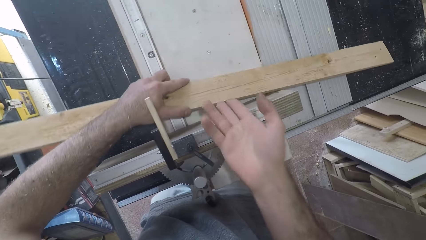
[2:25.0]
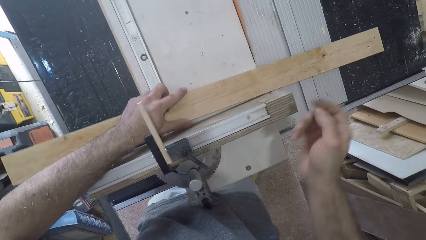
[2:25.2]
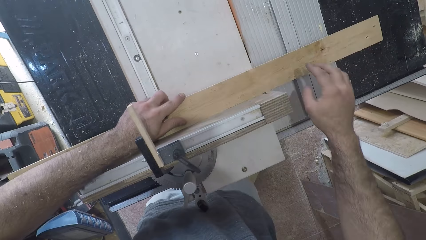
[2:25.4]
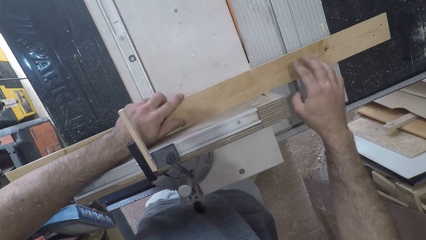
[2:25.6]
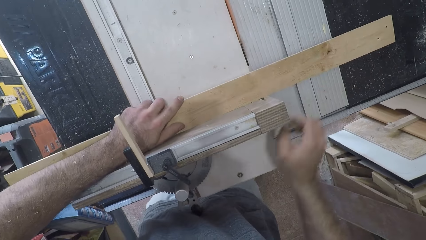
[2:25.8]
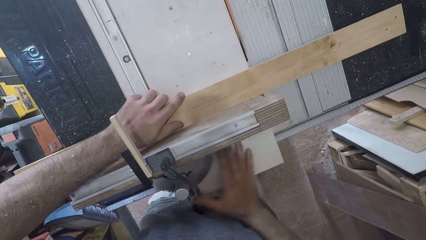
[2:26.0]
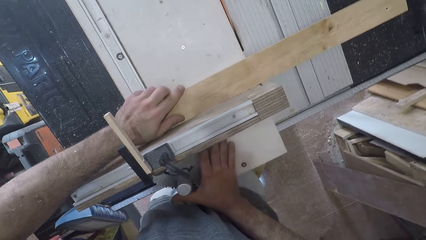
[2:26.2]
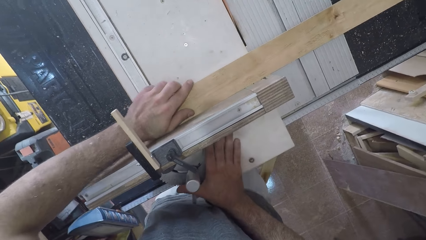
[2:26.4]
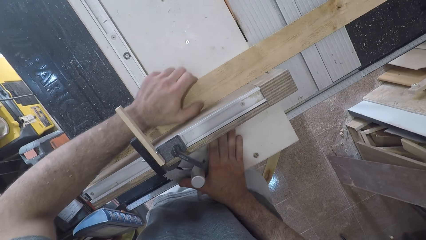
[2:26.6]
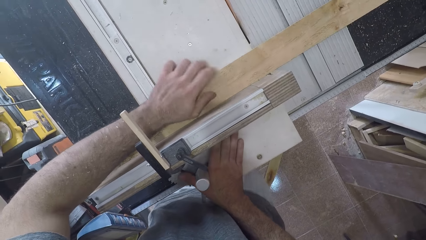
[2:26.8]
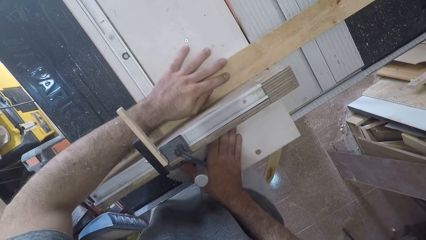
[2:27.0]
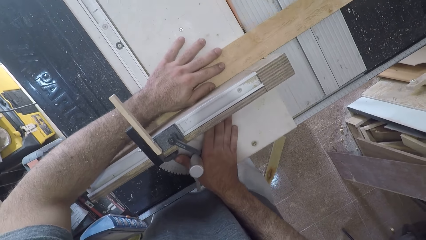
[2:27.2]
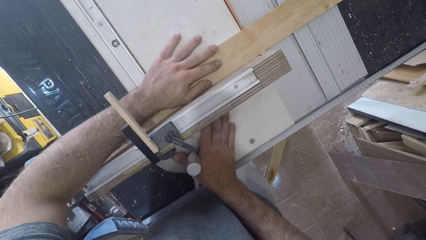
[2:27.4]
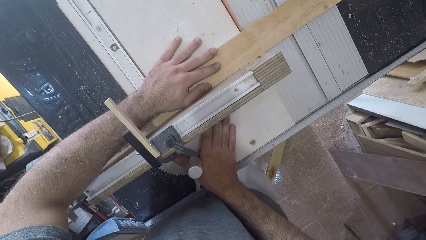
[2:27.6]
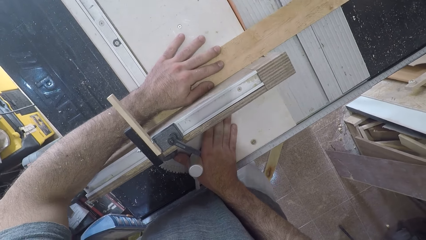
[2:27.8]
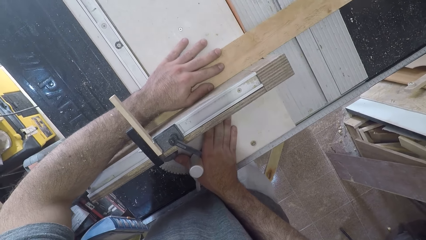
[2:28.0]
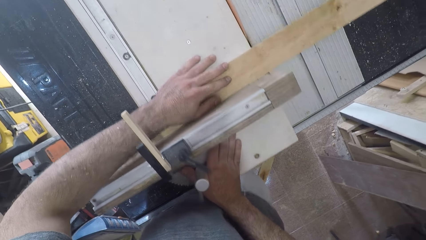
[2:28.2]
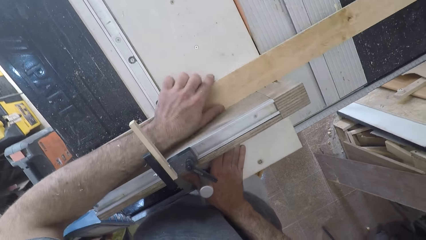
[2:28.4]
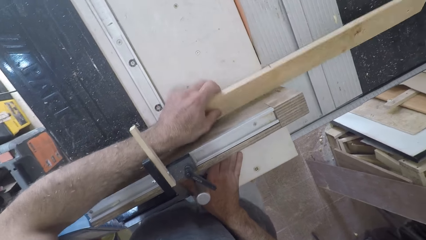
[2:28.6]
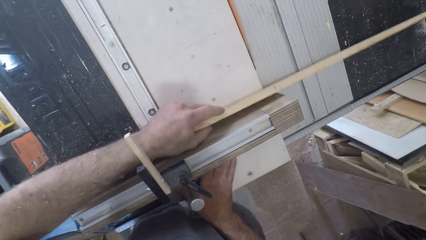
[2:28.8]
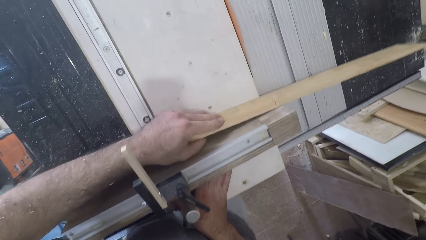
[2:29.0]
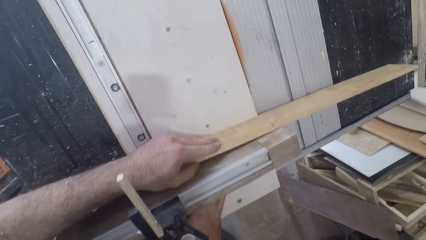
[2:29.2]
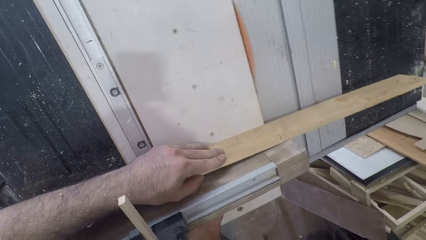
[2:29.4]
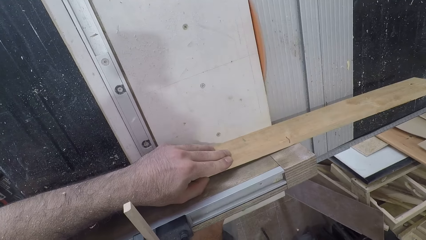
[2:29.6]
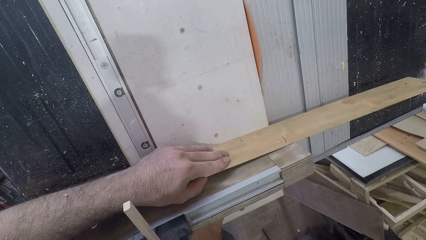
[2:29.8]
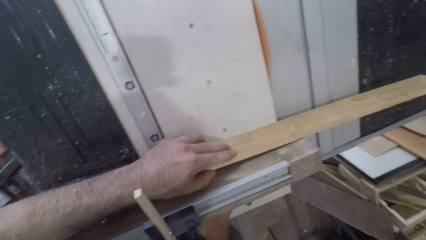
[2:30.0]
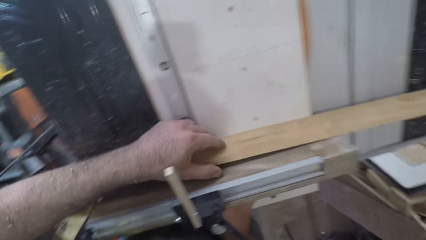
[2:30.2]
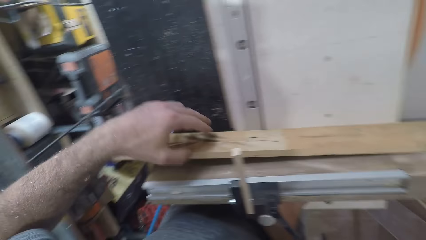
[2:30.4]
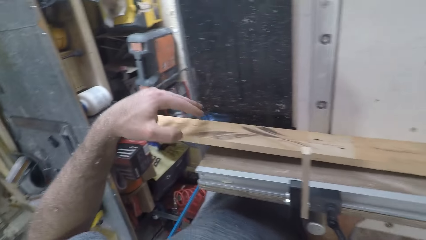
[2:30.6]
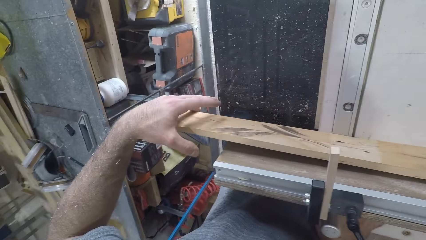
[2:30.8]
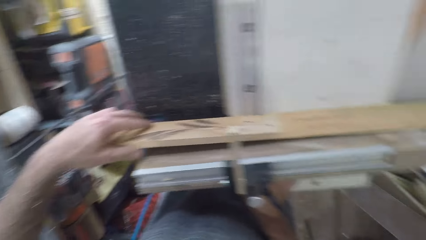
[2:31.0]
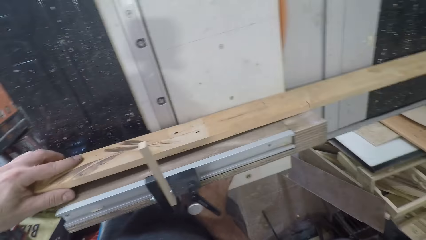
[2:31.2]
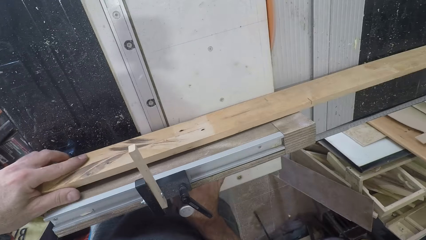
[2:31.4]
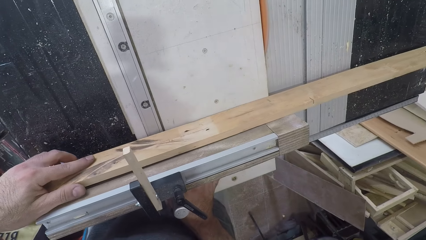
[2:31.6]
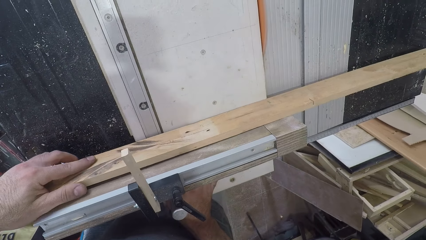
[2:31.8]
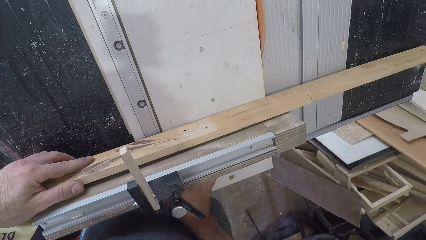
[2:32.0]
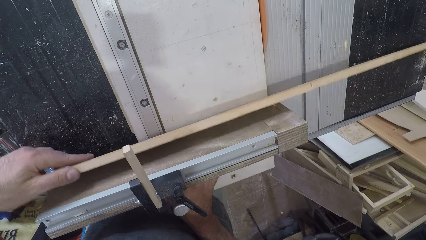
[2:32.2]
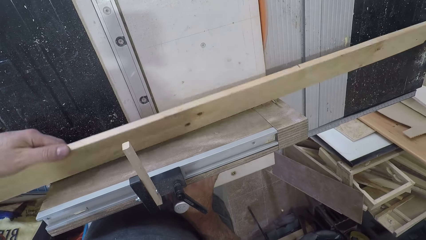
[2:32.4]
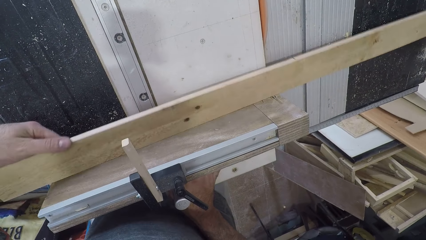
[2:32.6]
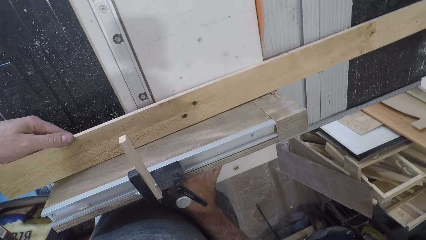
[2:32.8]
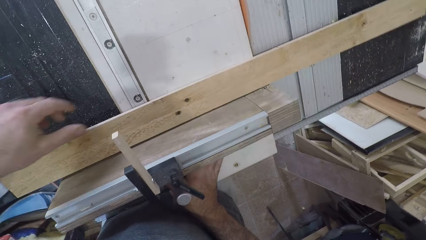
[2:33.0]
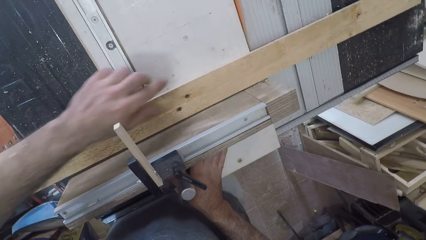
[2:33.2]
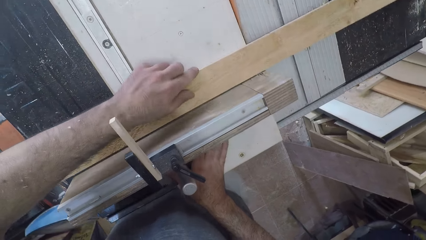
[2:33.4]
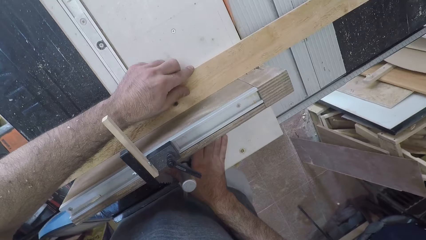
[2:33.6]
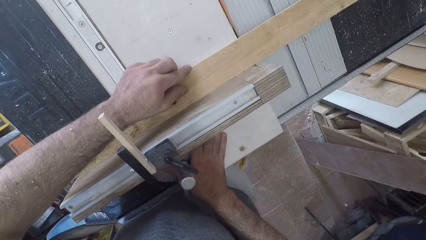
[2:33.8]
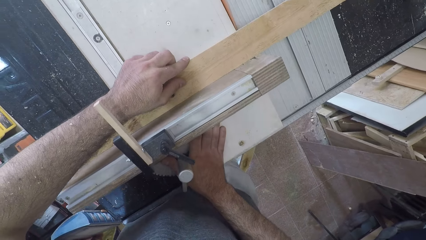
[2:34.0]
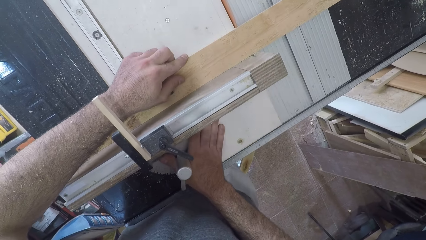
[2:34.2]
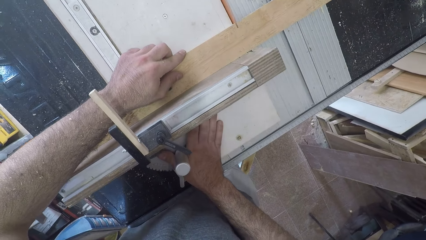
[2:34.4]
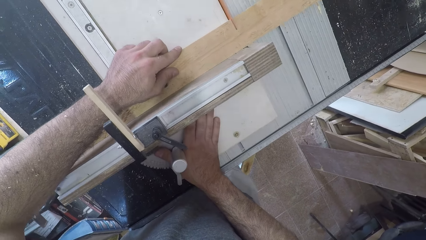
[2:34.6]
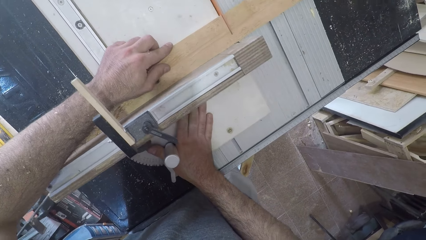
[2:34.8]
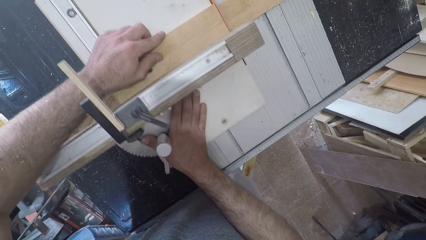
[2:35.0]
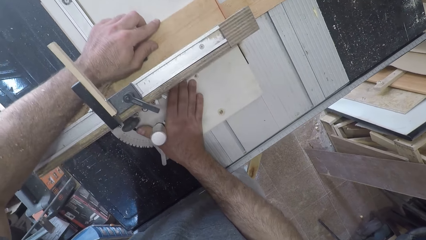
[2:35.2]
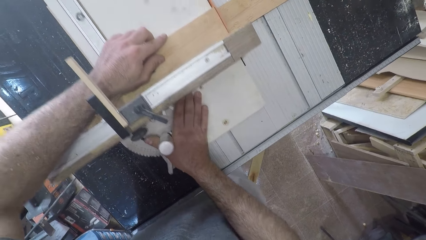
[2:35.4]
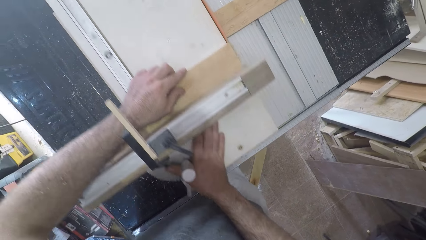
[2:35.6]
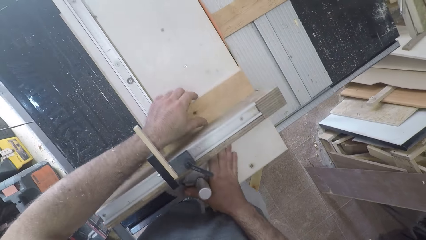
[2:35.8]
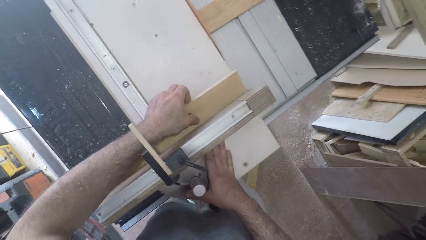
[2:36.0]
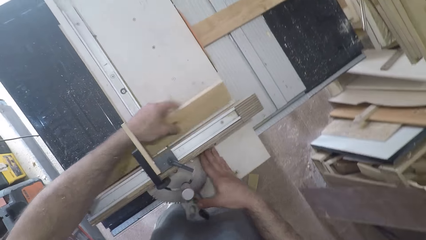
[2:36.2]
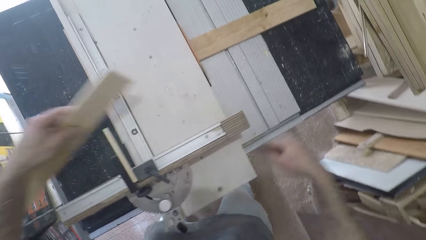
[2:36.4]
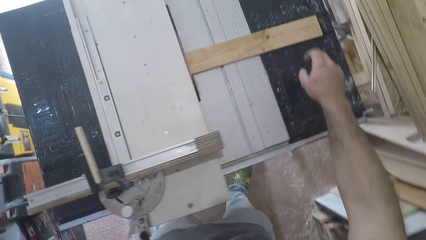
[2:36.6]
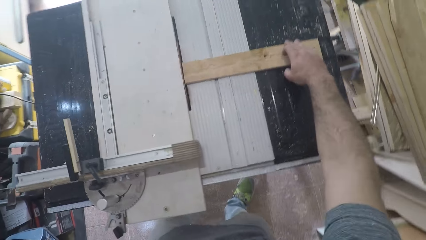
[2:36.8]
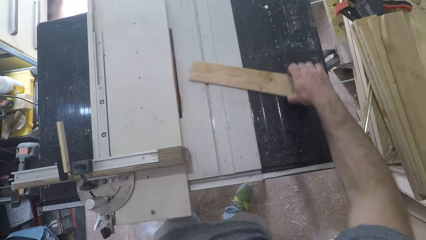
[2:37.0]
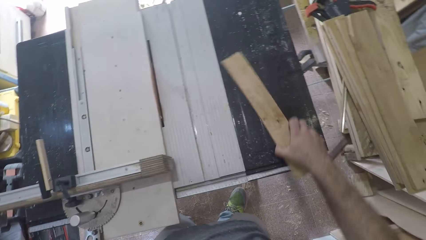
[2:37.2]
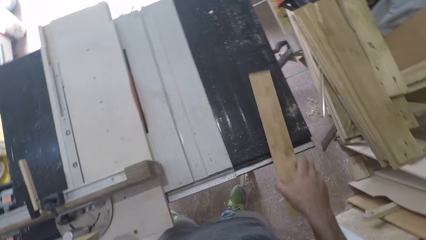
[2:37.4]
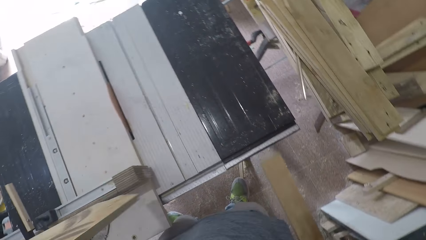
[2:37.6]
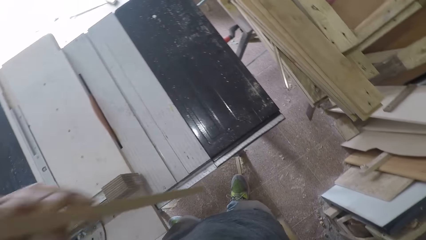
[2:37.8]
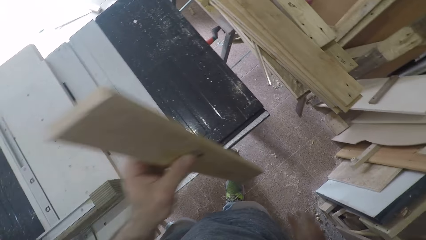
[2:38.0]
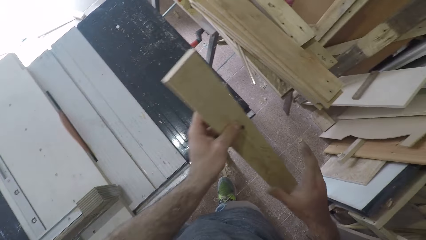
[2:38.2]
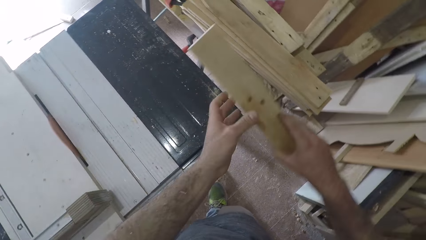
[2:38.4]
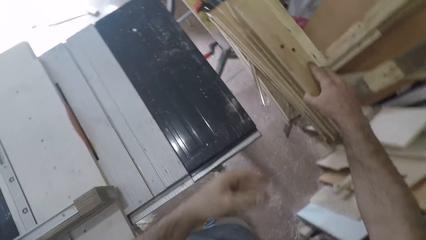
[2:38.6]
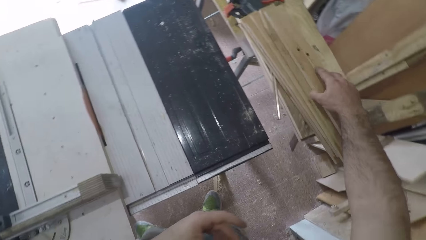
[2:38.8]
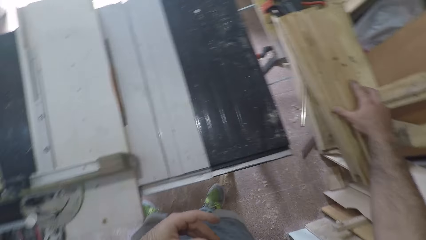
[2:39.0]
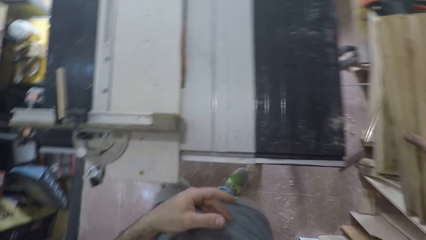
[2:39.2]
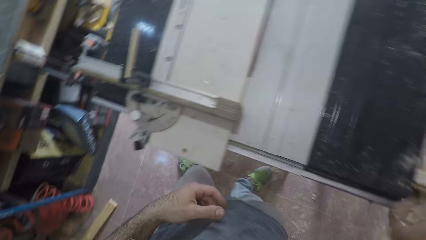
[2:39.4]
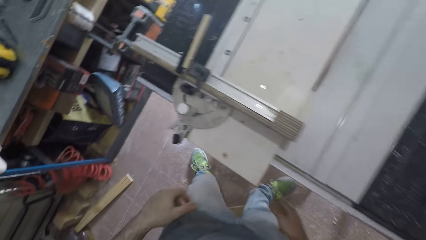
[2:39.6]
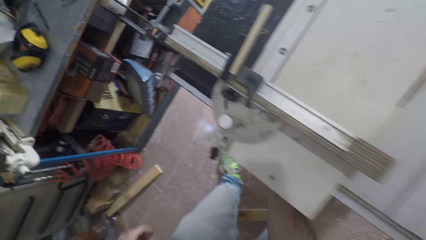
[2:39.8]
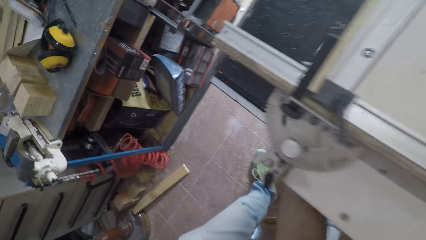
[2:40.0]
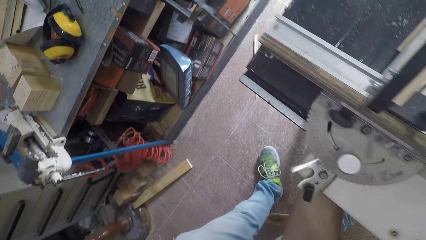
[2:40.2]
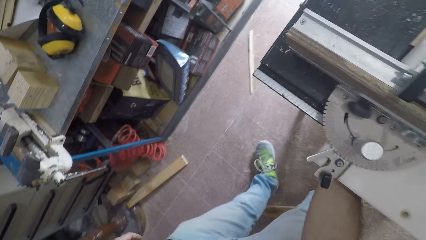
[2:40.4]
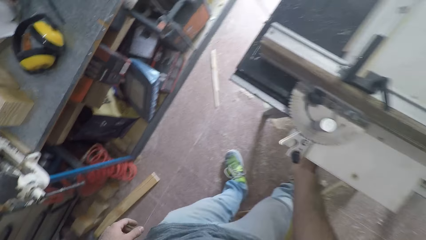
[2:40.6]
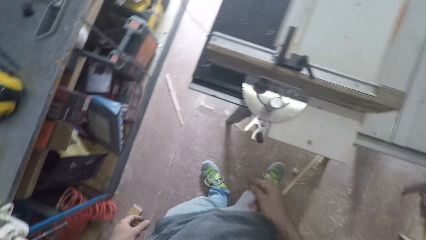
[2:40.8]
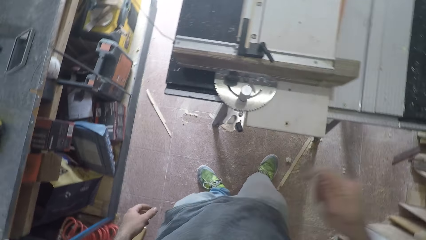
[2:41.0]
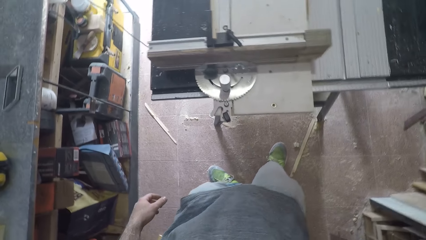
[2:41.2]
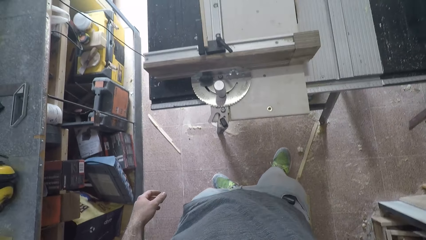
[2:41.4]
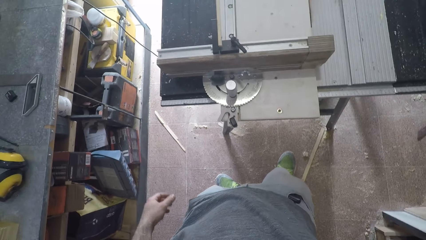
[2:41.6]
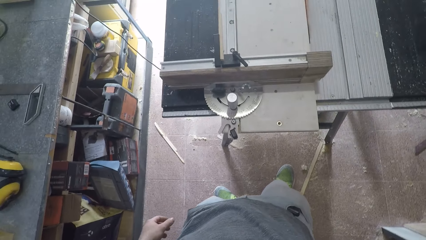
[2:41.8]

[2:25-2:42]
The camera wearer positions the wood on the wood cutting machine or table saw. He cuts the wood with the wood cutting machine, and flips a piece of wood. He positions the wood on the wood cutting machine. He cuts the wood with the wood cutting machine. He removes part of the piece of wood from the wood cutting machine with his left hand. He removes the other part of the piece of wood from the wood cutting machine with his right hand. He drops a piece of wood on the floor. He passes the part of the piece of wood to his right hand. He drops the part of the piece of wood on other pieces of wood on the workbench. He places his right hand under the table saw, and raises his right hand.
